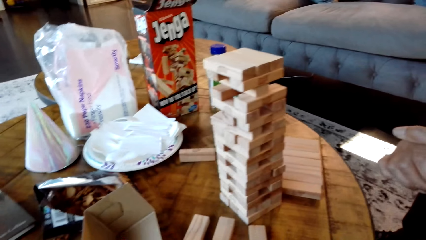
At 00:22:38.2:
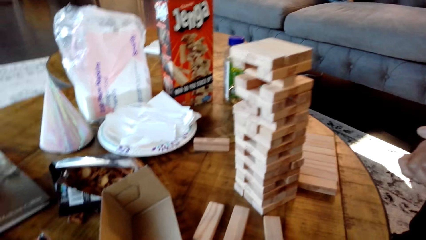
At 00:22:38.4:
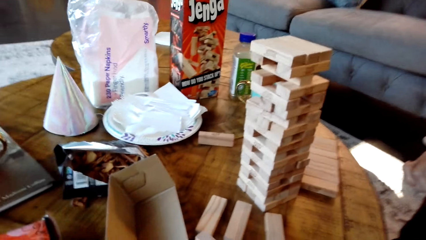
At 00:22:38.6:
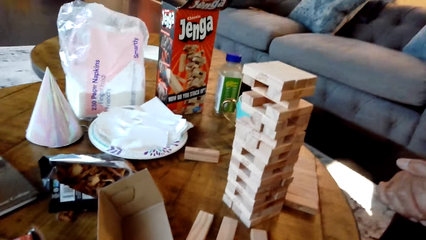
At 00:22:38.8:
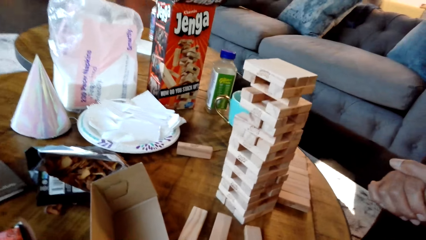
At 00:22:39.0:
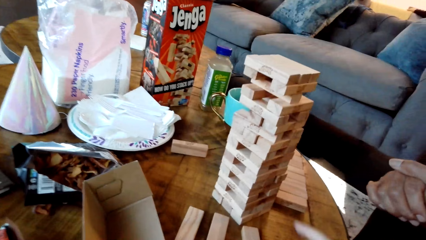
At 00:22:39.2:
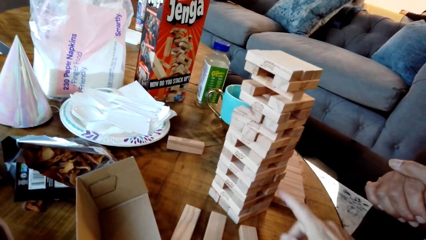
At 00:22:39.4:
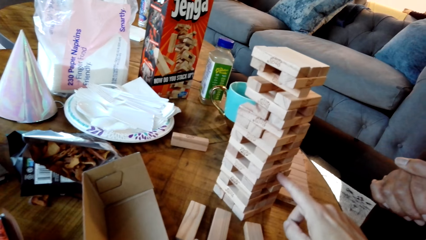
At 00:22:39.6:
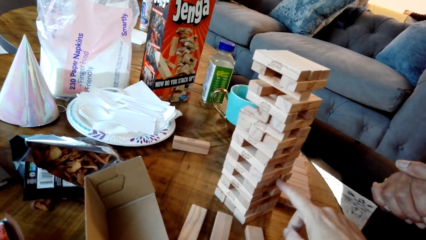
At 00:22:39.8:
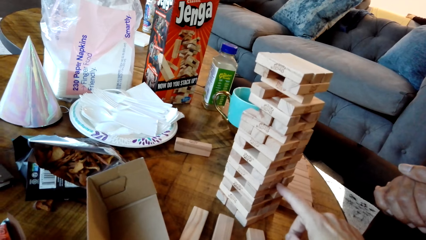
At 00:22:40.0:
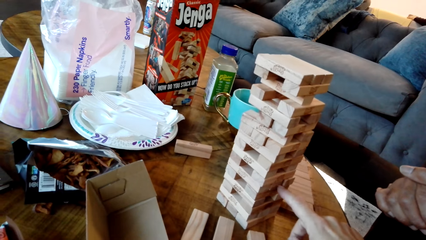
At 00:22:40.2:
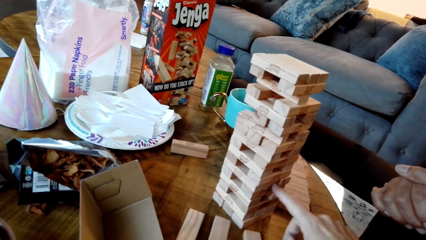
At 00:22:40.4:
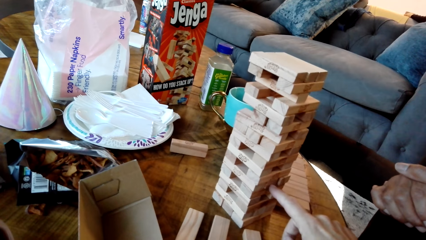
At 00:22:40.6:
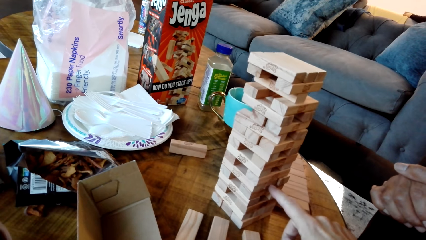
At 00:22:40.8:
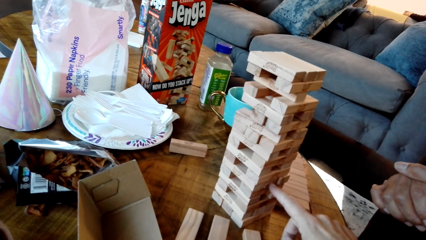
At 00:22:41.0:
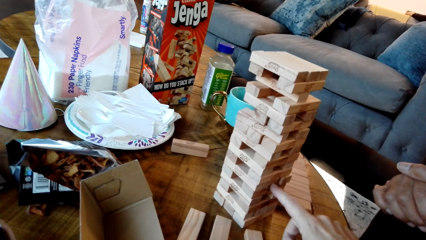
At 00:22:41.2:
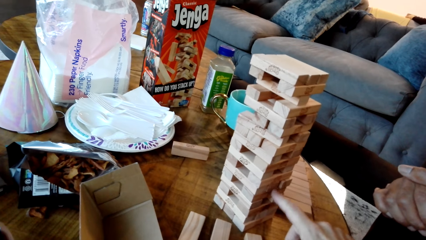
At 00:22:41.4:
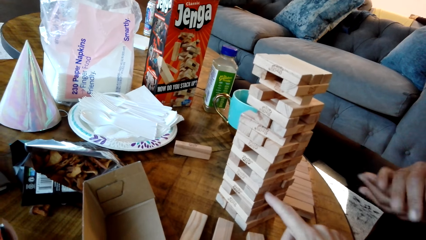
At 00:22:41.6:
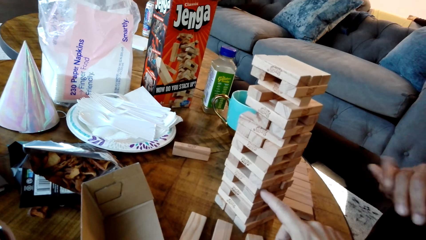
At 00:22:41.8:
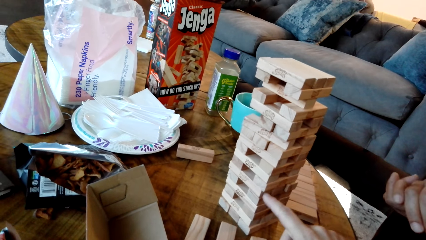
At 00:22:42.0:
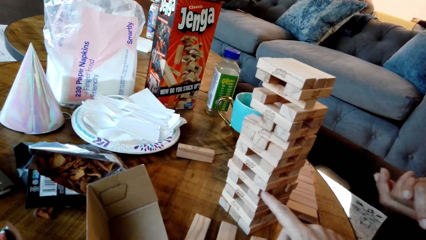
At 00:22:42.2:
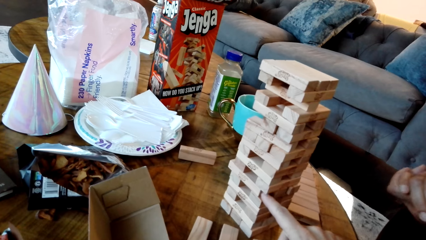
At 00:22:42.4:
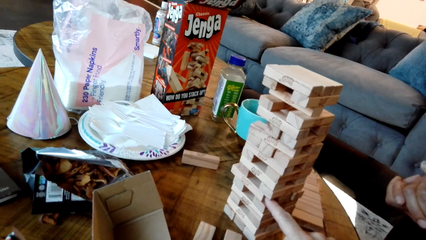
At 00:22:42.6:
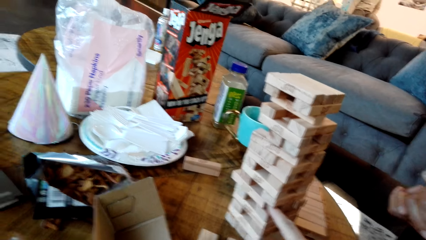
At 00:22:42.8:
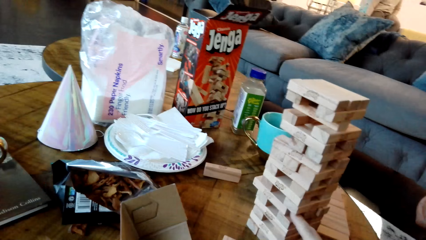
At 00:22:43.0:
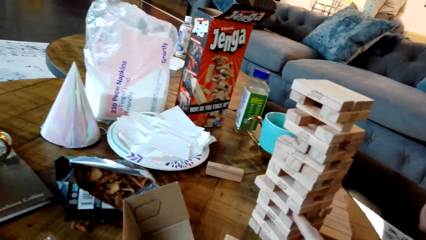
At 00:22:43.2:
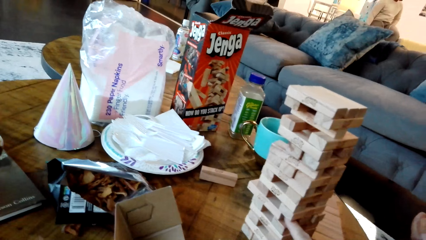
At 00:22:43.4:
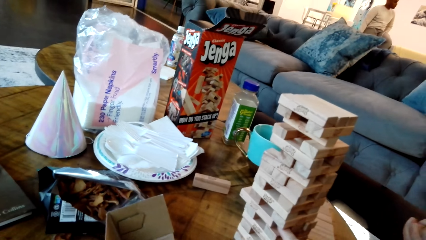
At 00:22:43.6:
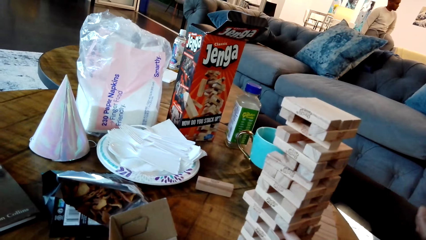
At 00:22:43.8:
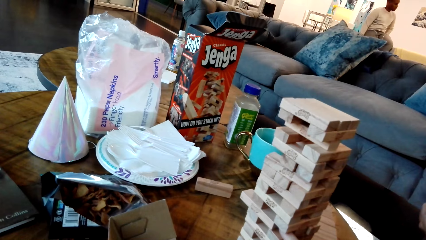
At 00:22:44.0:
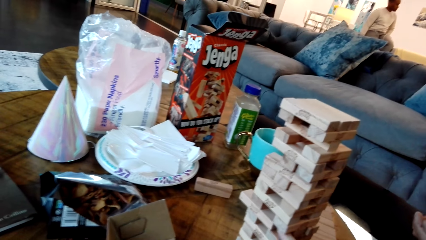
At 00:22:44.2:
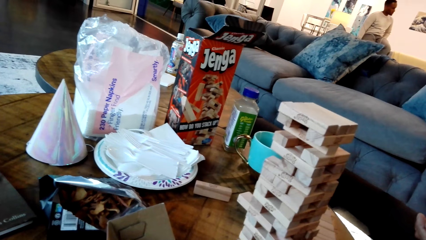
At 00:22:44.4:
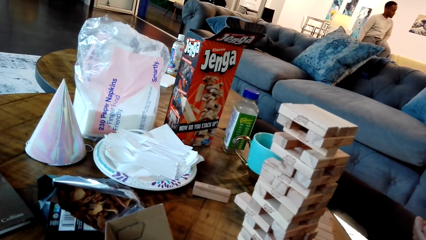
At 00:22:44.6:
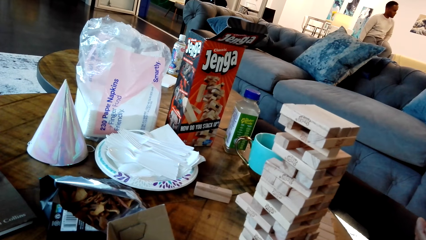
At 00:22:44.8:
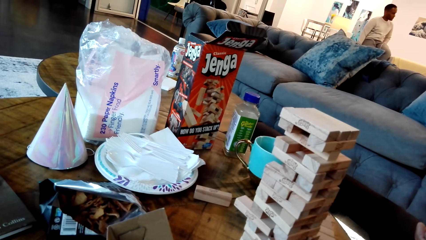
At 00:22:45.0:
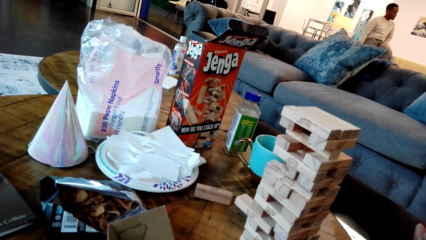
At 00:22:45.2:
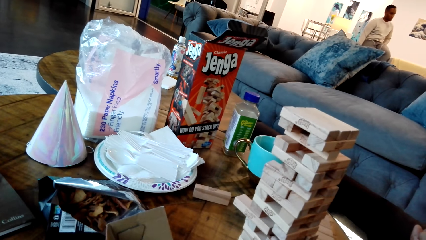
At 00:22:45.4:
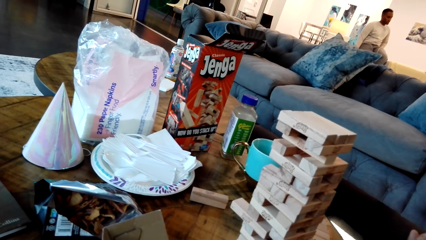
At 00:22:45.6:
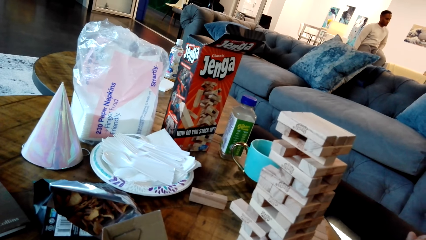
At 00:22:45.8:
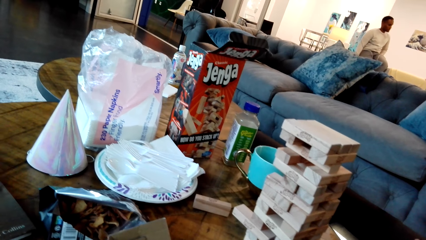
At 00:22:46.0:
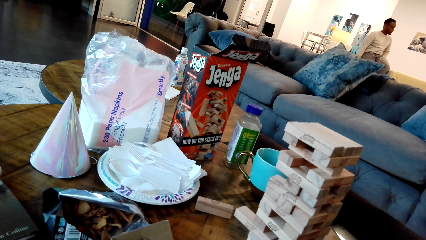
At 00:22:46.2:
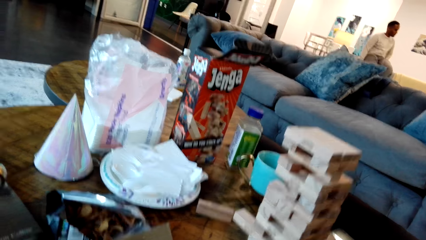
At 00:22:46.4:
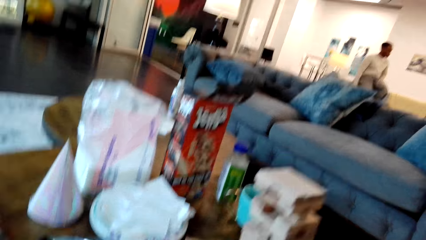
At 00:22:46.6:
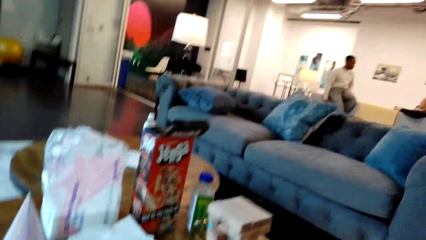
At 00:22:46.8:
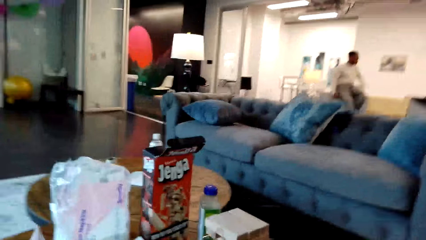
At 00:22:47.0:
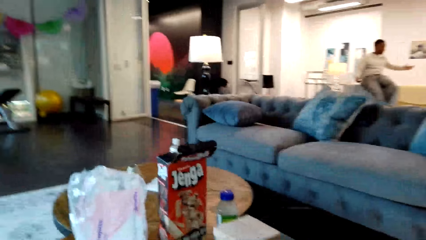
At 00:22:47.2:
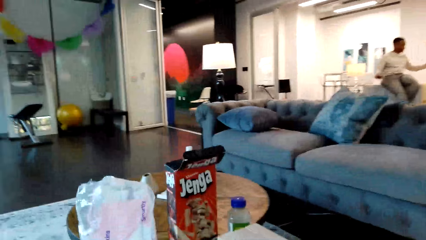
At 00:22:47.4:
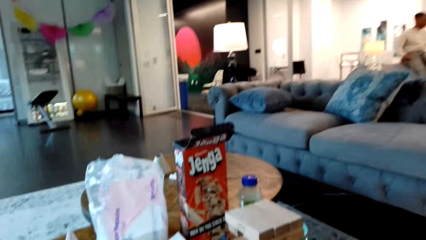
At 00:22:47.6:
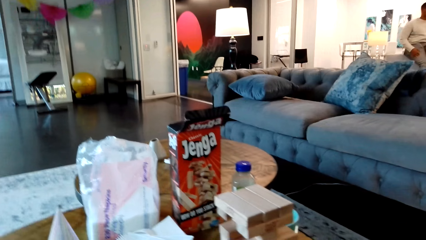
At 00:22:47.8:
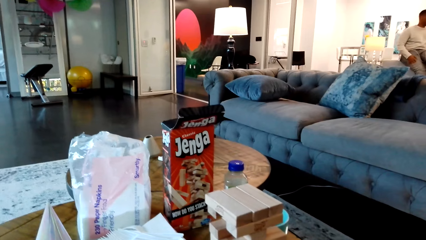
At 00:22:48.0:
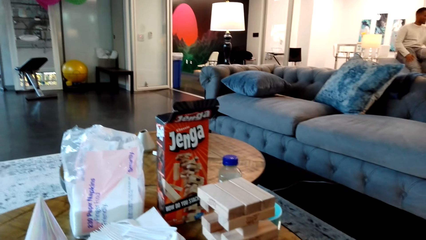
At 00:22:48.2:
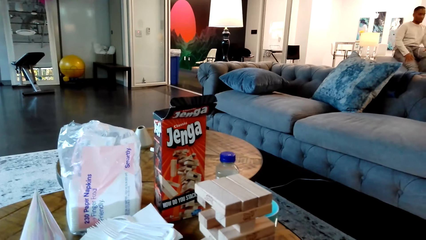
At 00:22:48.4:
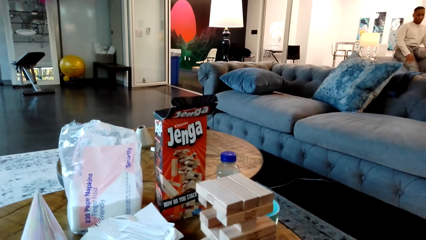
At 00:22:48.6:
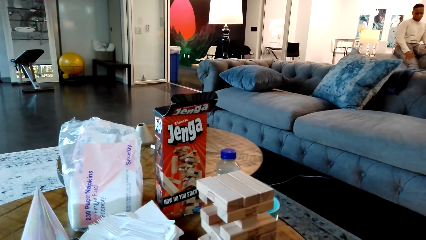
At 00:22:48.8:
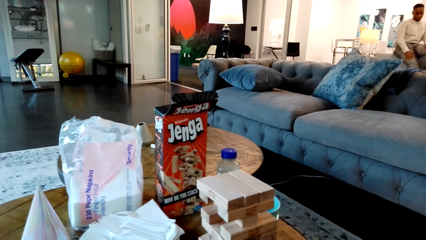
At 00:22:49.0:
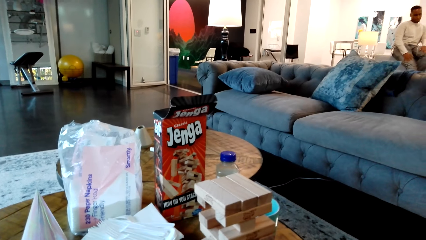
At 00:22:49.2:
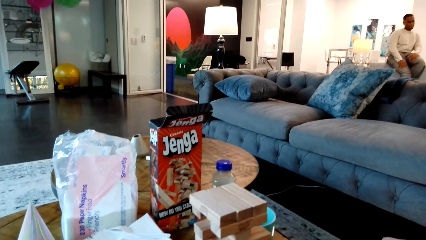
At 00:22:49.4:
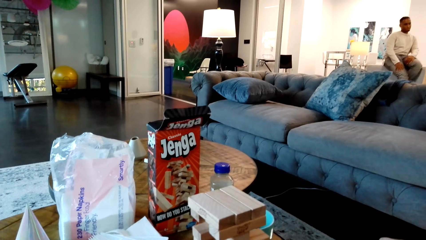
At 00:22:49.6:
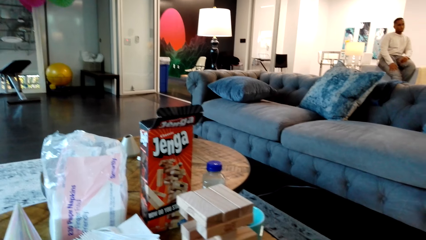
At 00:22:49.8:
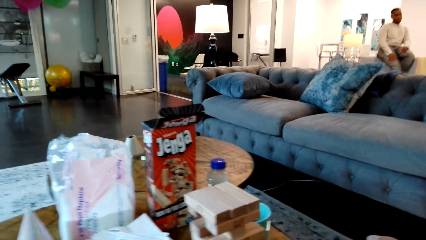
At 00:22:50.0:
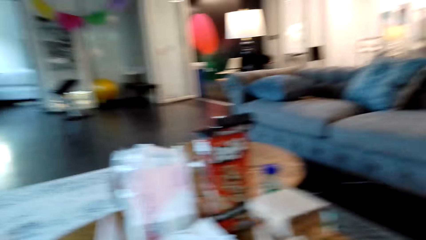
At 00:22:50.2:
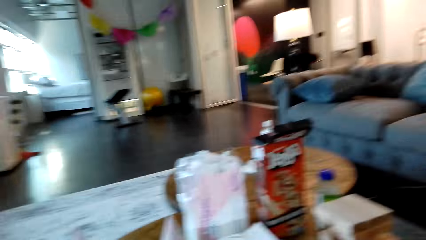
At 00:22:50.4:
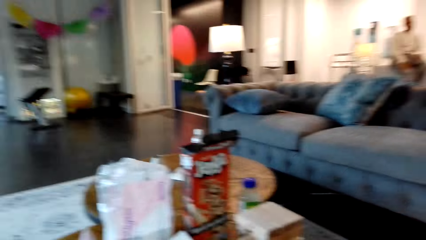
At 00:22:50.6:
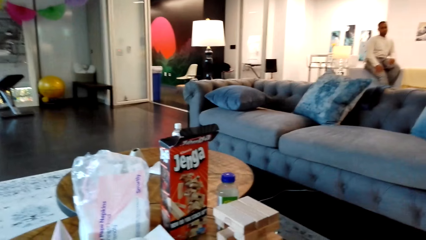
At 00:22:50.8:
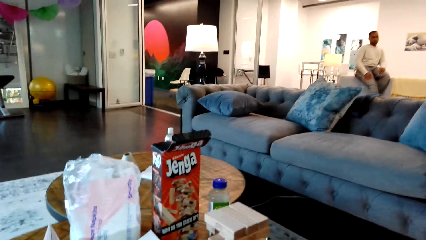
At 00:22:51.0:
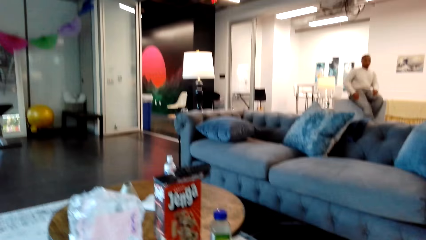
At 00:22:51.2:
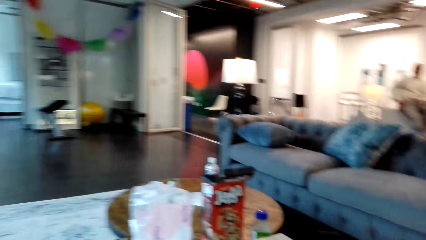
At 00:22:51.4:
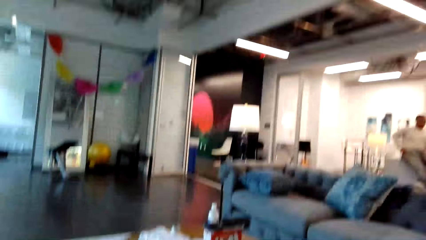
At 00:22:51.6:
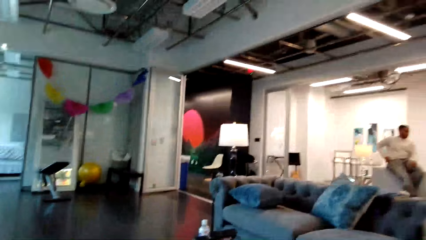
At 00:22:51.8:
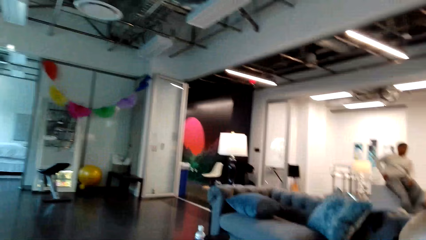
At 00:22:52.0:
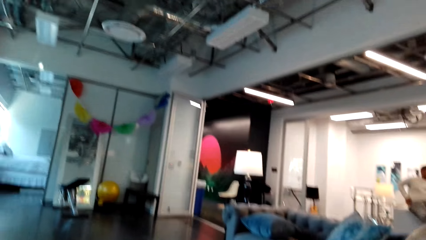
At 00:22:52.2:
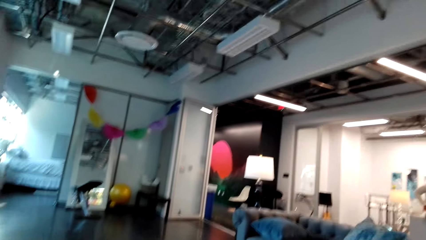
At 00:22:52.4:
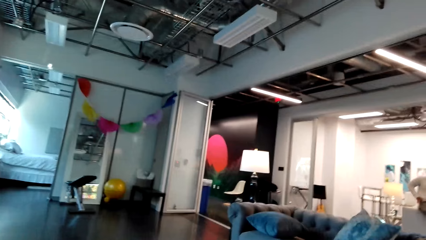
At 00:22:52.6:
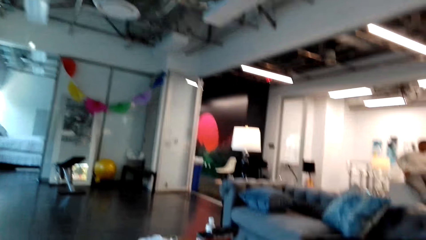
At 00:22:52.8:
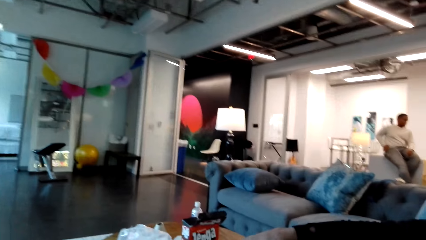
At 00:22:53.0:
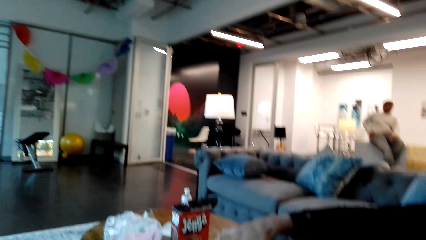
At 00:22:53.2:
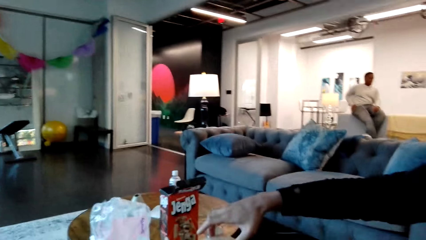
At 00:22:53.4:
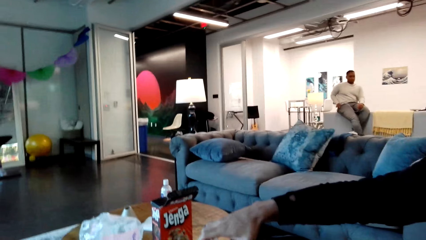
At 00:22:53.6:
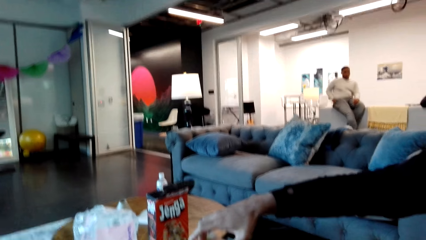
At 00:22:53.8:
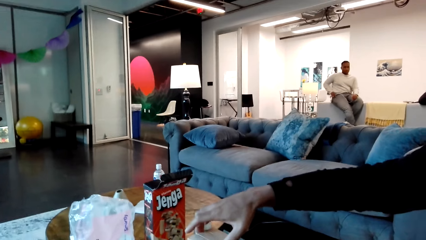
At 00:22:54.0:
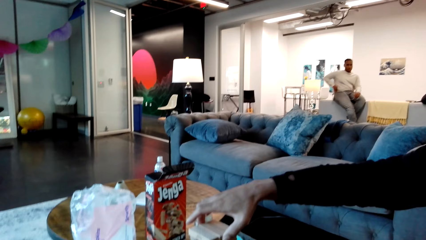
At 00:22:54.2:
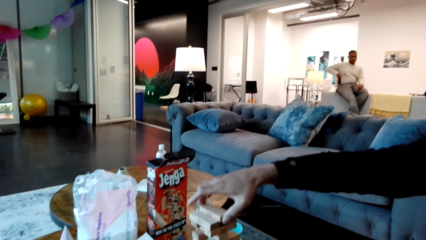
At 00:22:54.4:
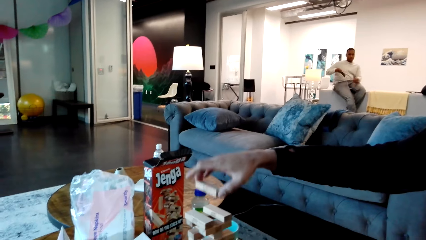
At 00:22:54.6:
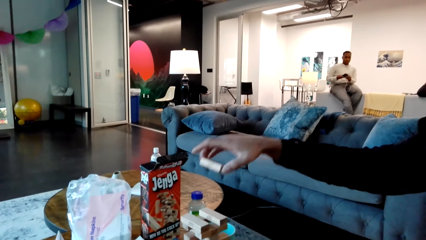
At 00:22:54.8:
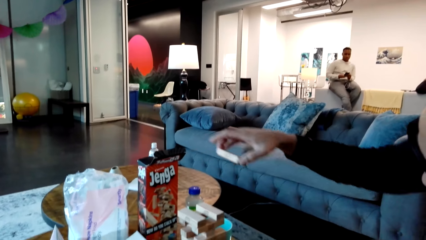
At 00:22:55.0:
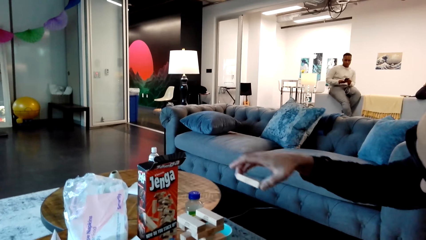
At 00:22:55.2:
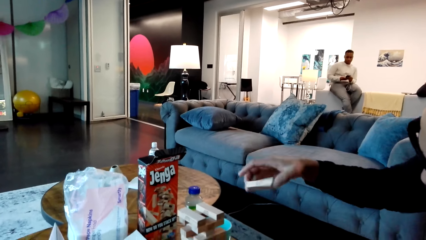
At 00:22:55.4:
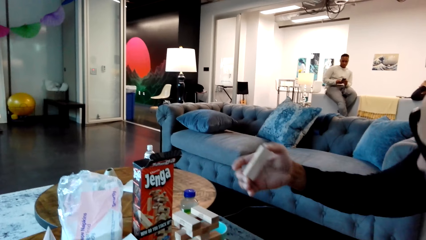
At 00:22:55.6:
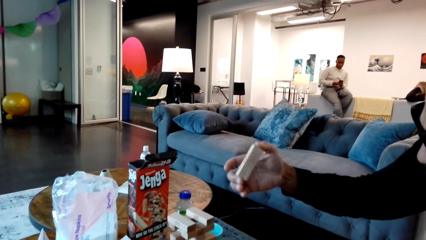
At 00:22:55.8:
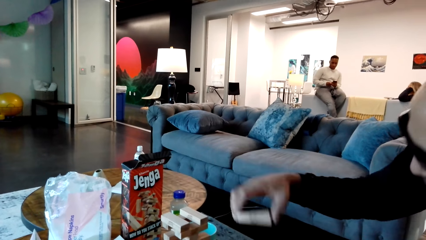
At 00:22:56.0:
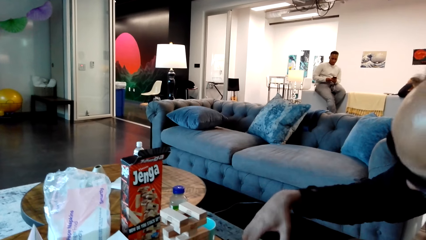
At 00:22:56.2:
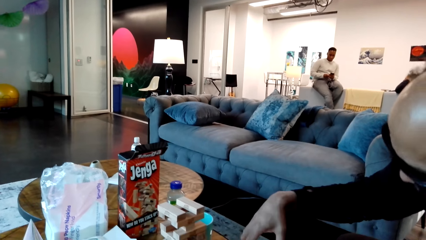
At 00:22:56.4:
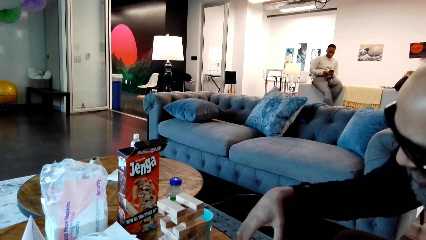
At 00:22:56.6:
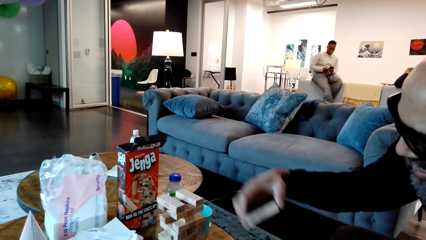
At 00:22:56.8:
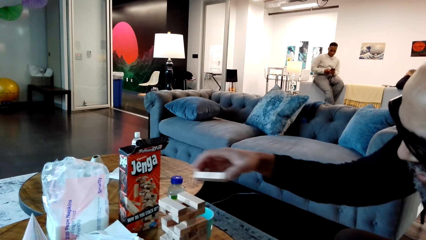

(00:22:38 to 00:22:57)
The camera wearer pushes the Jenga block to the other side with a finger. They look around the house. A man picks a Jenga block from the other Jenga blocks. He holds the block.
